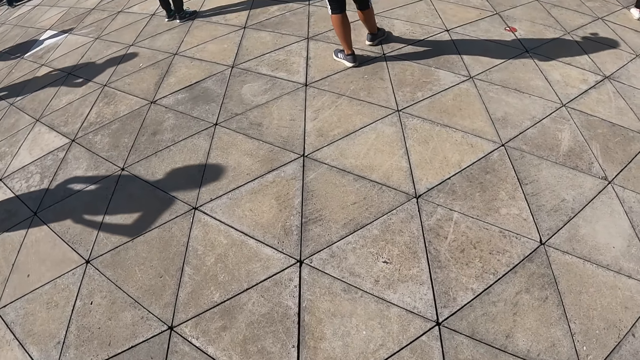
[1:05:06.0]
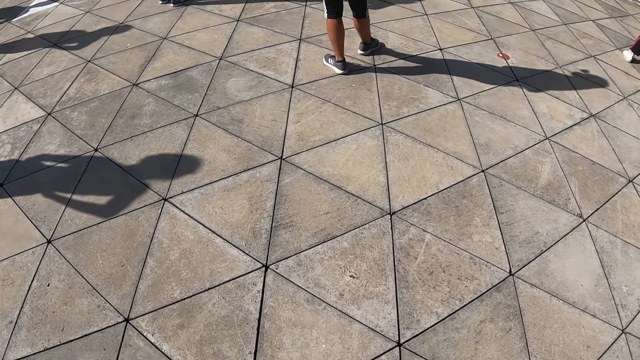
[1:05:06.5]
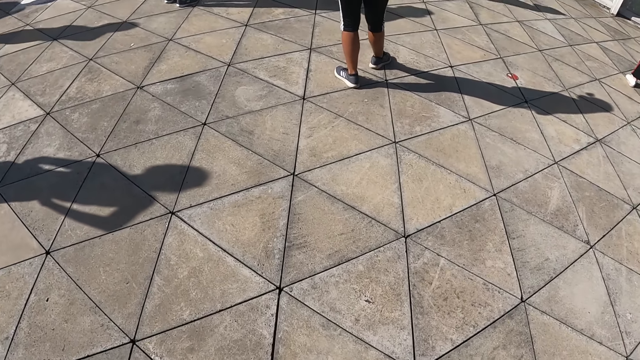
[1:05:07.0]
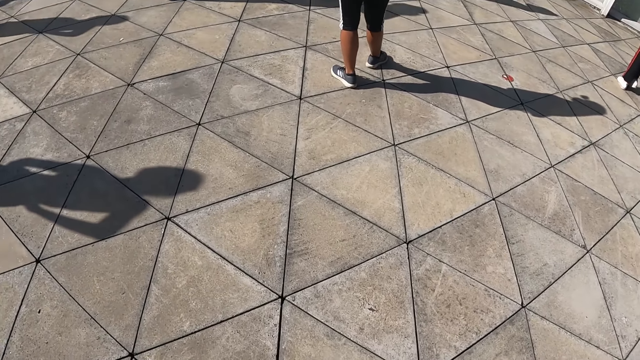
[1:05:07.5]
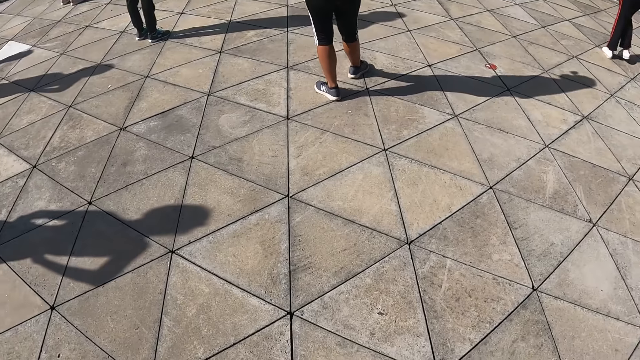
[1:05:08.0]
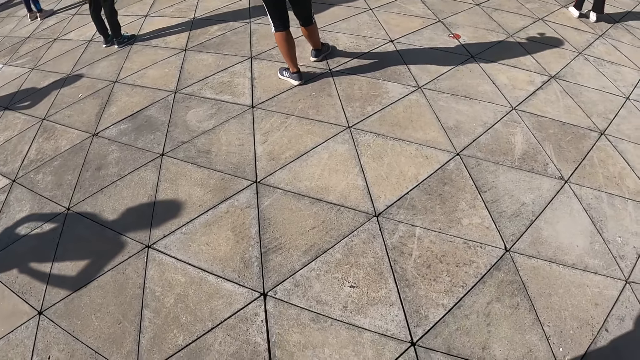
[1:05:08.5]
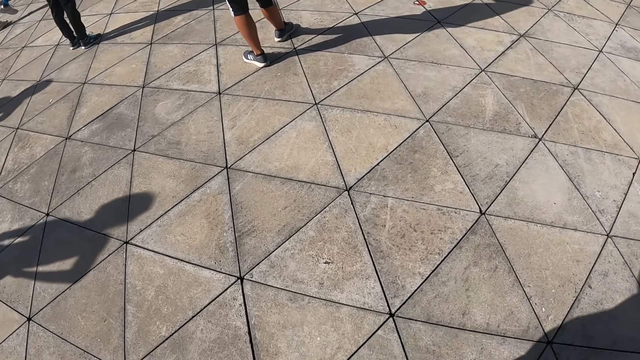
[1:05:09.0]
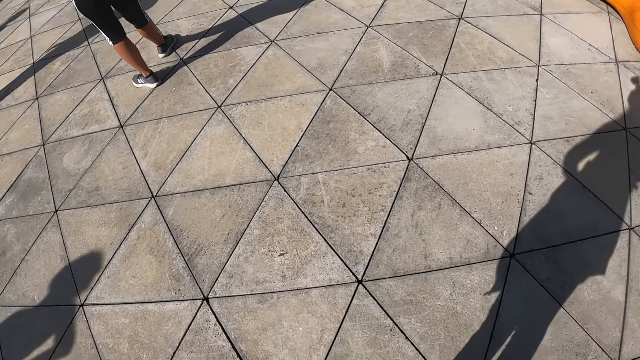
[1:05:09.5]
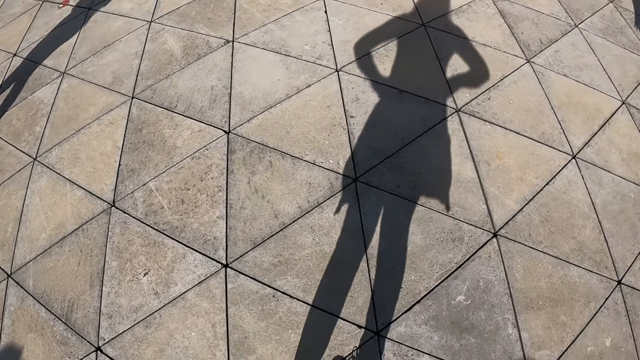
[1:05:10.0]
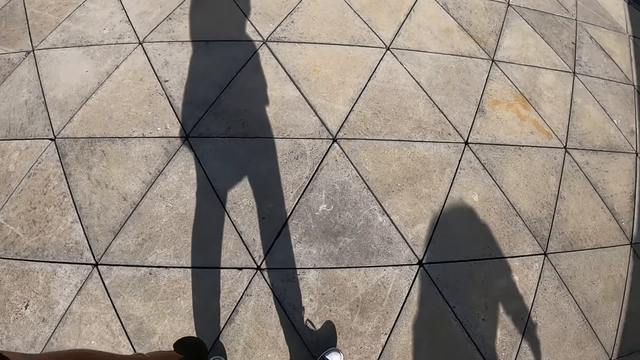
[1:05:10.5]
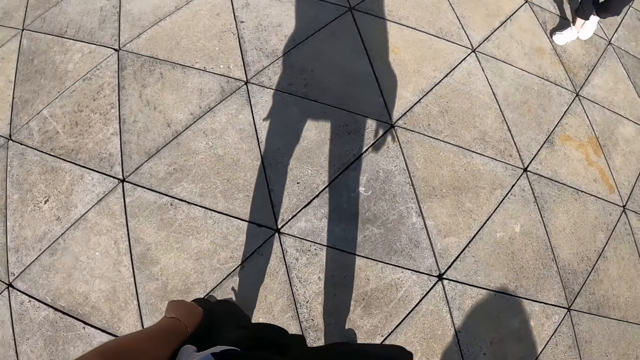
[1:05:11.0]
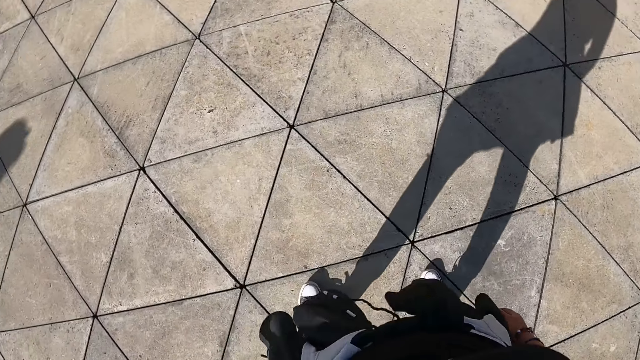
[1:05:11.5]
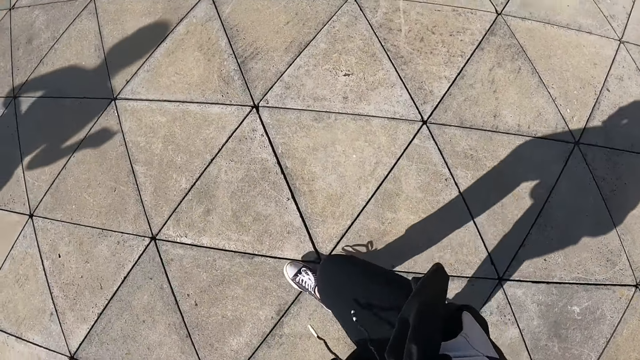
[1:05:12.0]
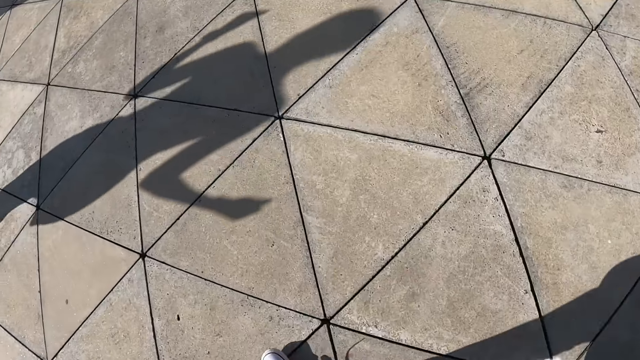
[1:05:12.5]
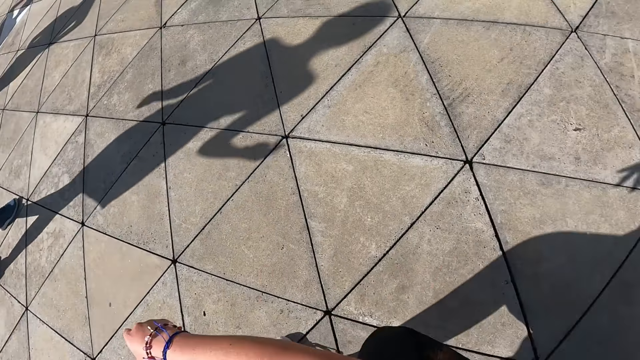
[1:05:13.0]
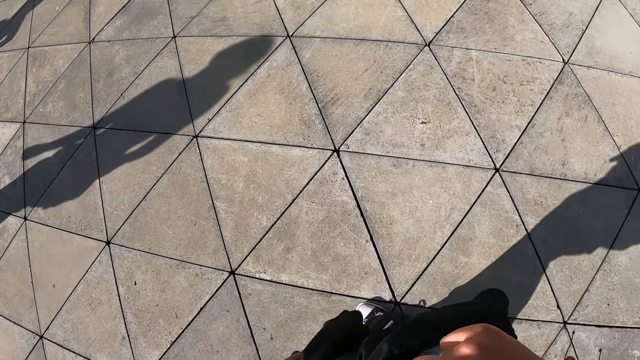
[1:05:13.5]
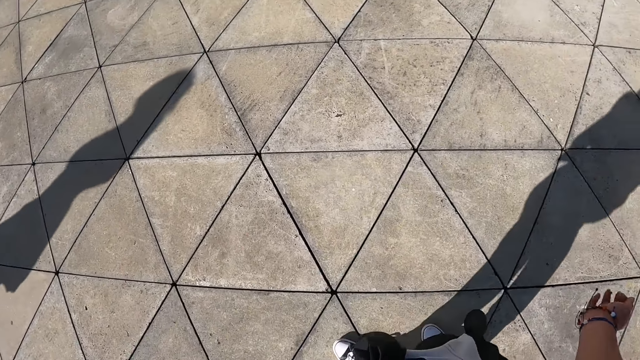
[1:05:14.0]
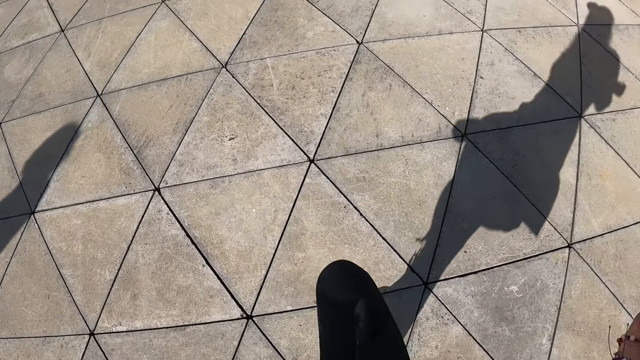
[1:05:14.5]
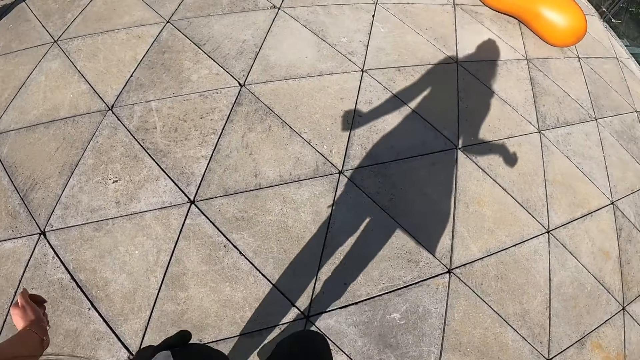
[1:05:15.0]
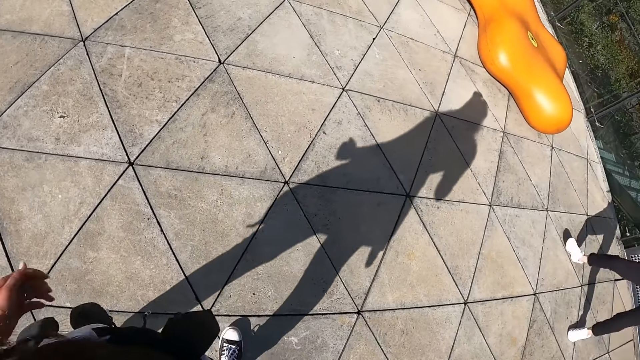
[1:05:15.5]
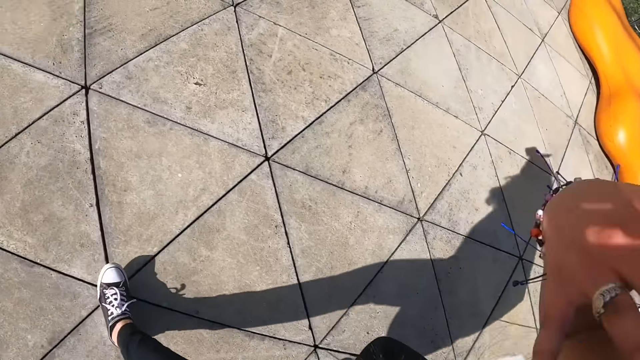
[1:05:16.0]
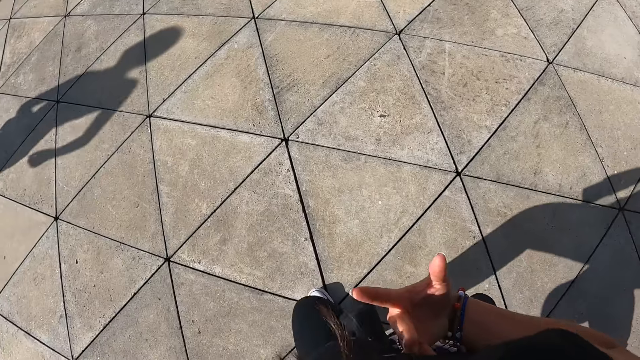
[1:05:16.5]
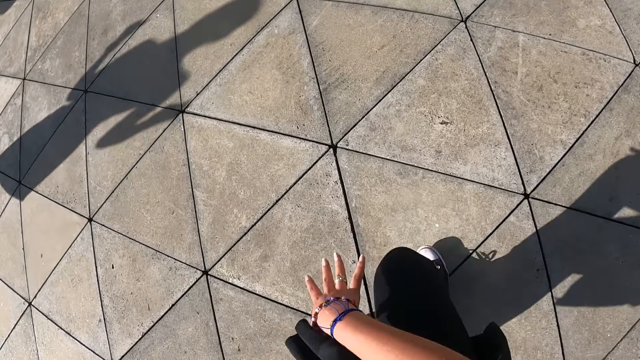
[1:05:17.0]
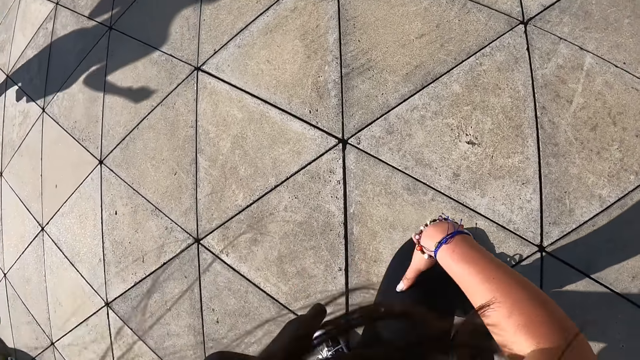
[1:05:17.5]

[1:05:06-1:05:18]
The camera wearer dances with the colleagues.

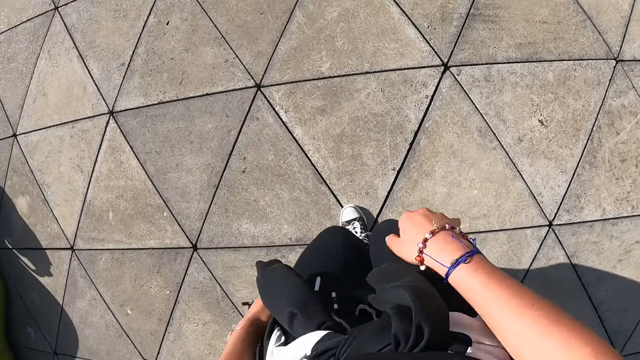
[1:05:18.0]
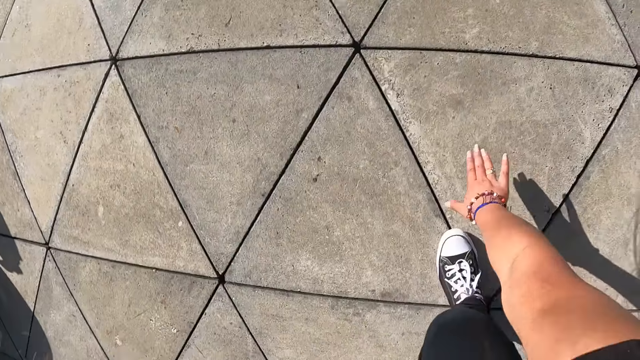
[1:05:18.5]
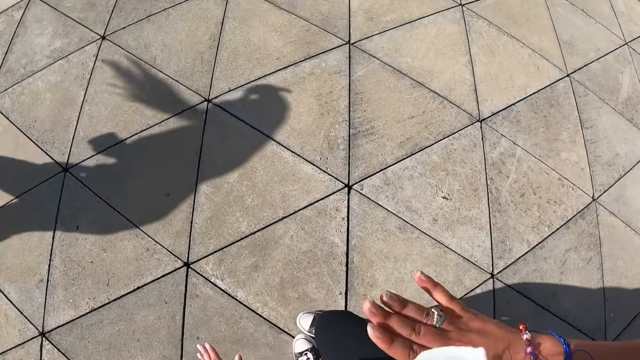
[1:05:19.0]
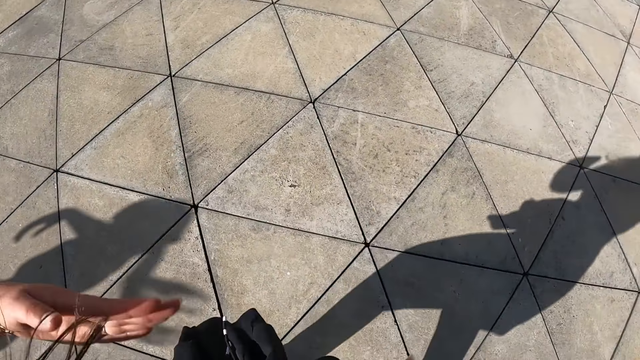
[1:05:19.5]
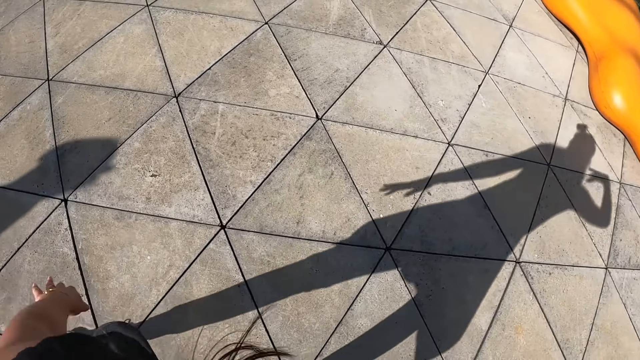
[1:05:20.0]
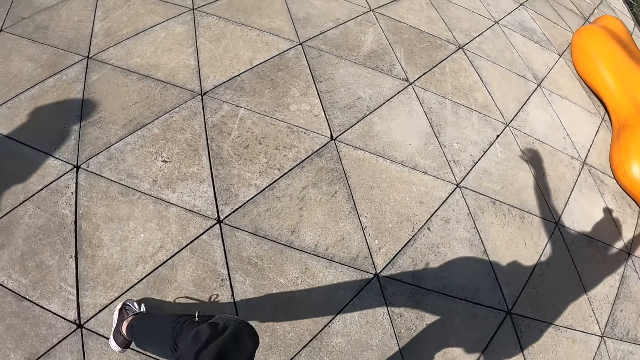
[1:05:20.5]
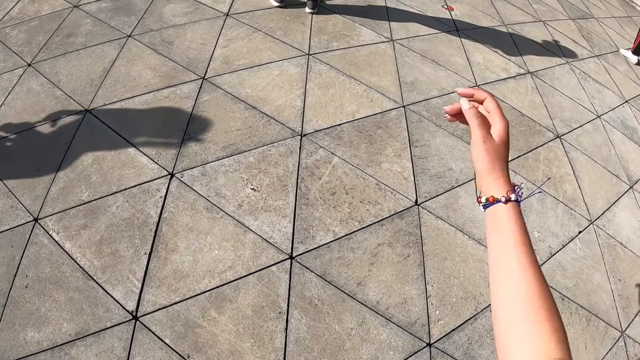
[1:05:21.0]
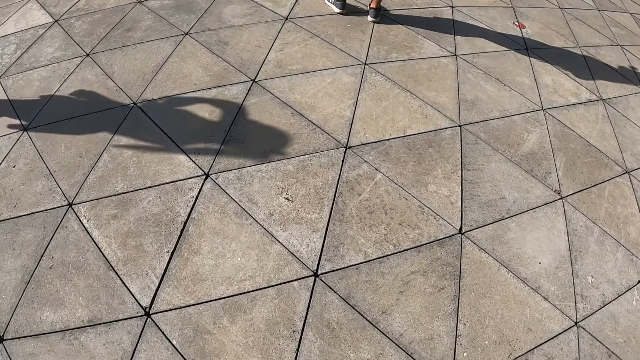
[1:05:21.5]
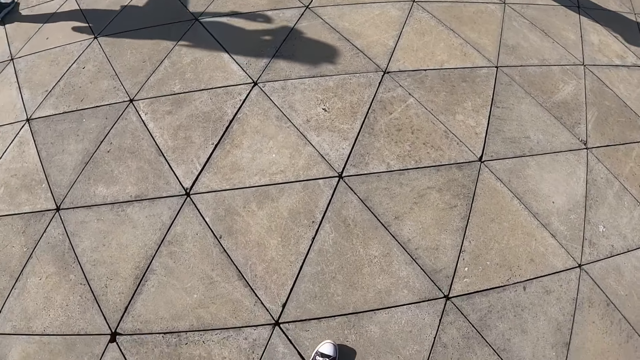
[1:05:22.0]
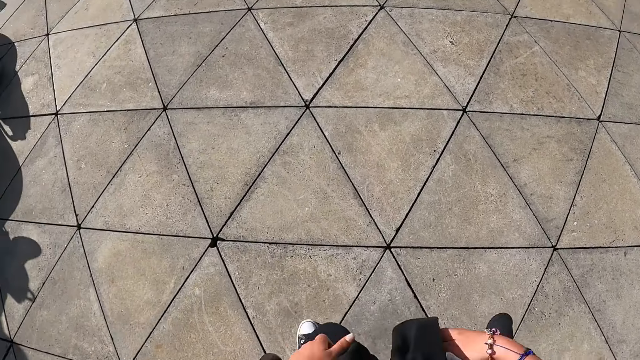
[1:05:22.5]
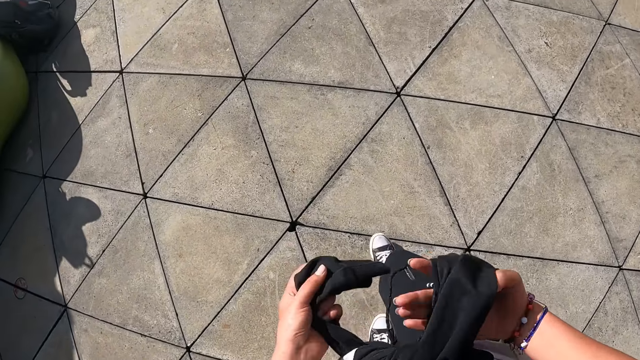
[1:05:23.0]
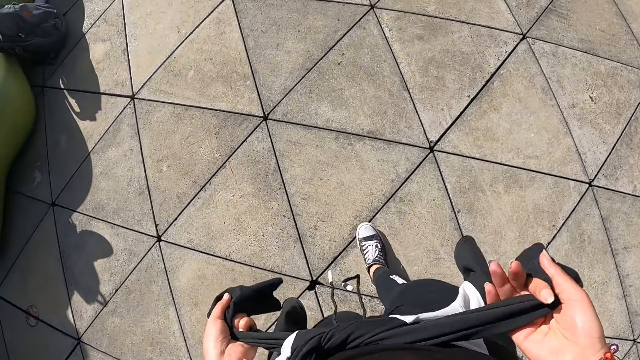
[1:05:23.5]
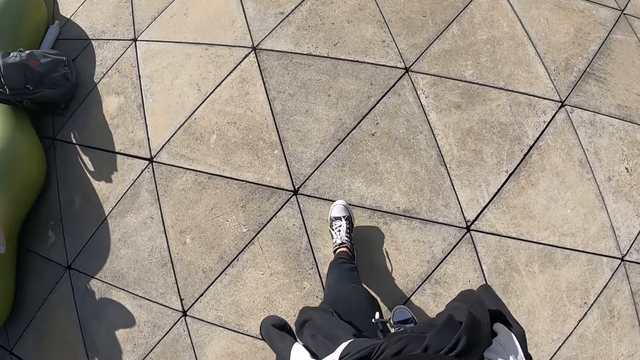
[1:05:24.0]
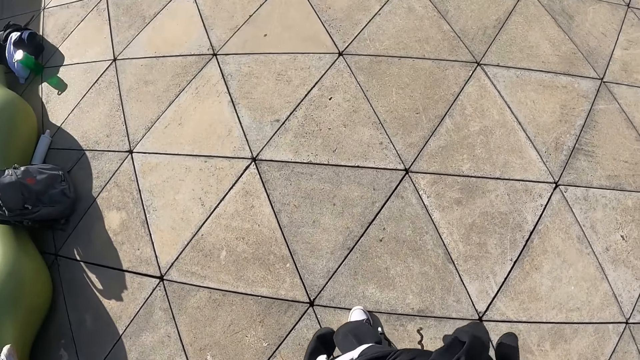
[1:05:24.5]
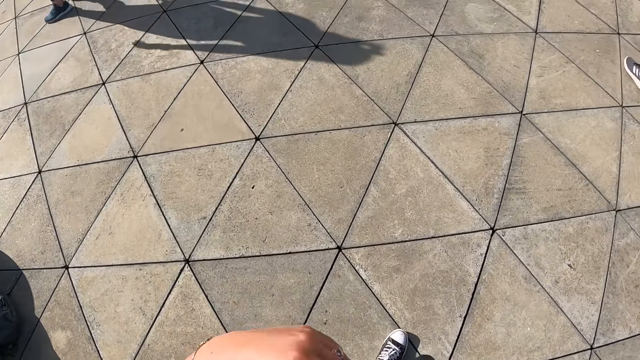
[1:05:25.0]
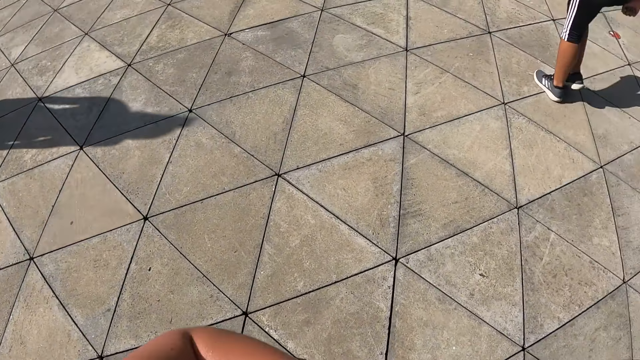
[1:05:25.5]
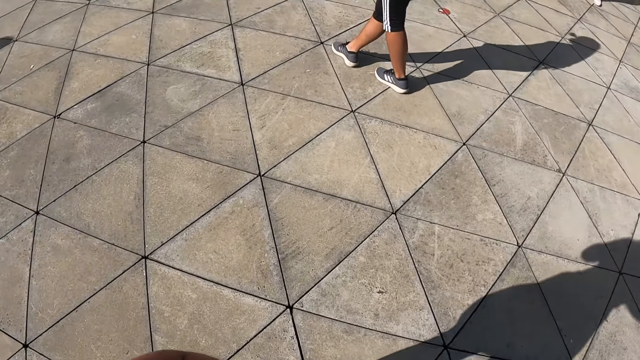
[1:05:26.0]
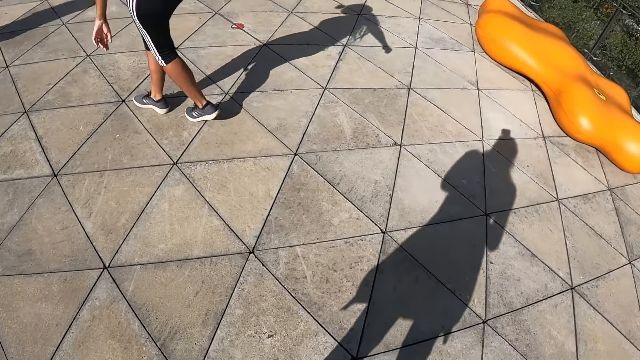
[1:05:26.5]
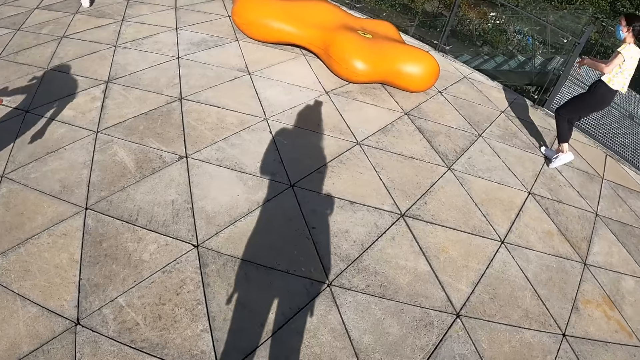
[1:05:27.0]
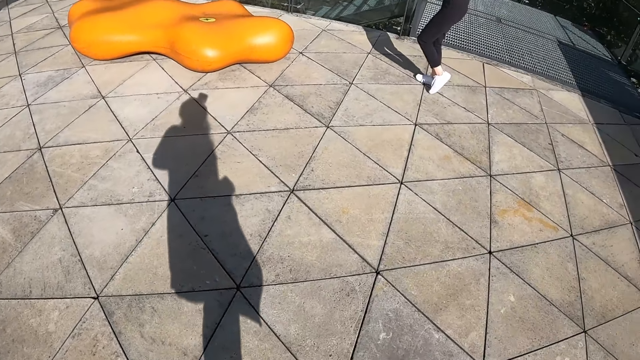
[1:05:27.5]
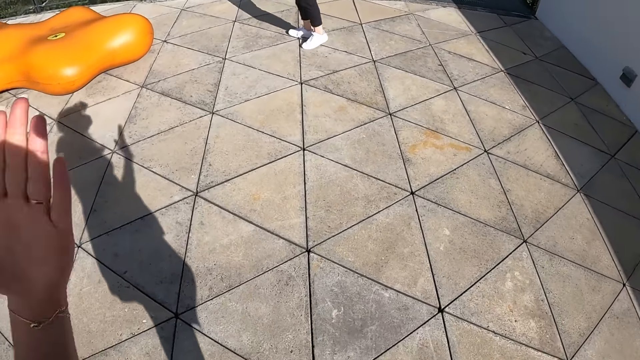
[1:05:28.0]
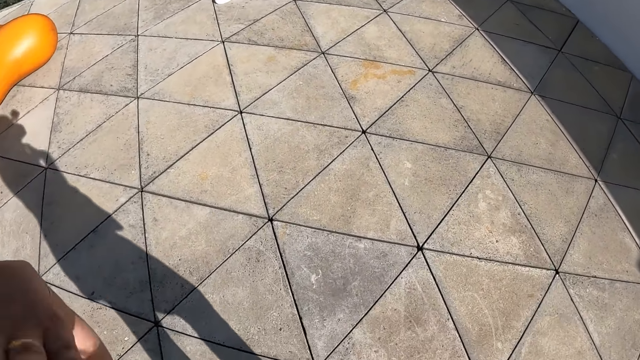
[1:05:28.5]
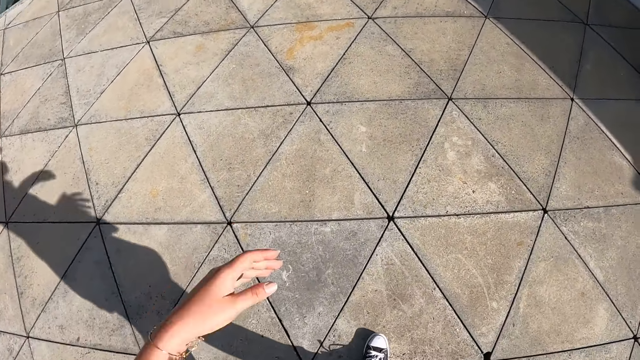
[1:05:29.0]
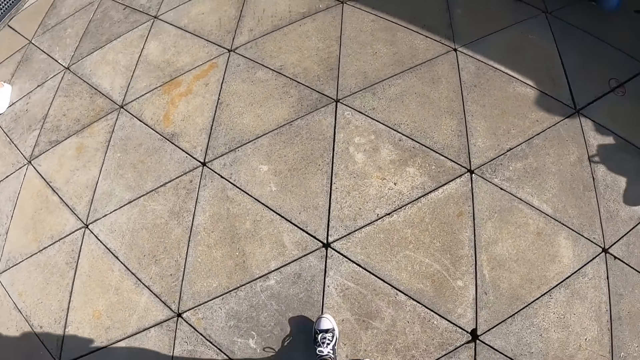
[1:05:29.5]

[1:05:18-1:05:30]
The camera wearer holds a jumper around her waist with both hands. She tightens the jumper around her waist with both hands. She moves her hands.
